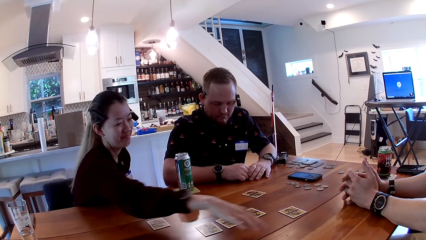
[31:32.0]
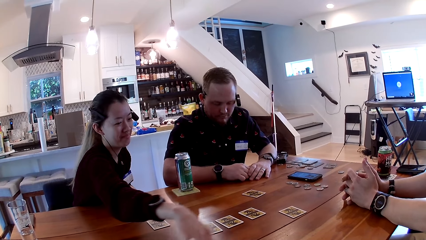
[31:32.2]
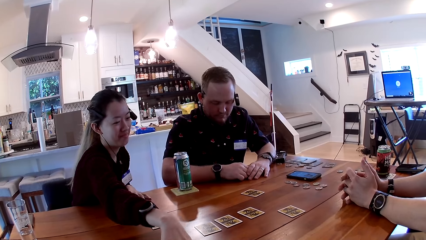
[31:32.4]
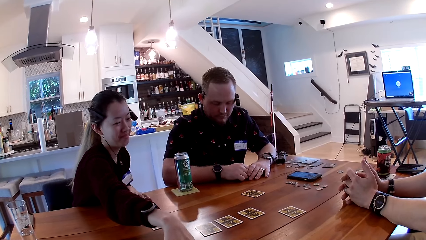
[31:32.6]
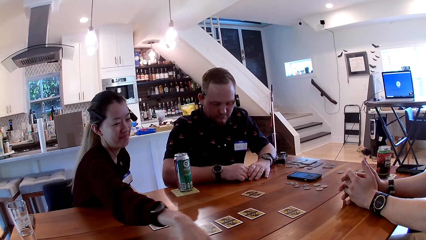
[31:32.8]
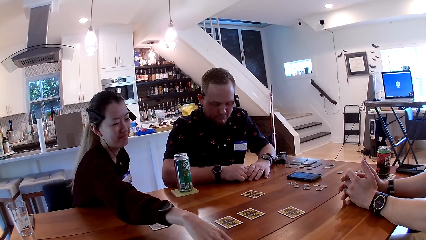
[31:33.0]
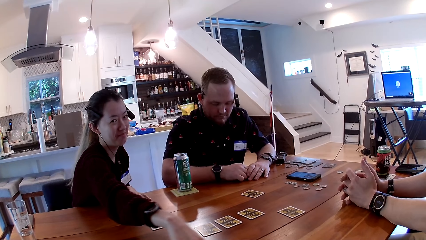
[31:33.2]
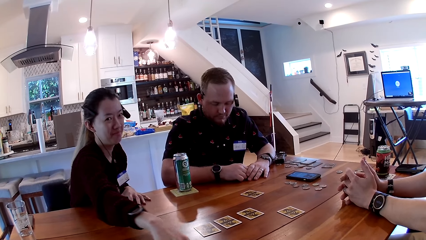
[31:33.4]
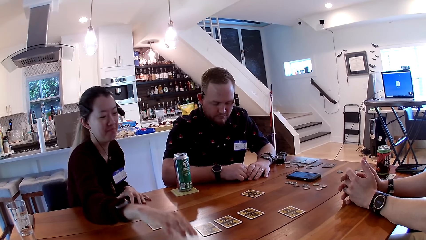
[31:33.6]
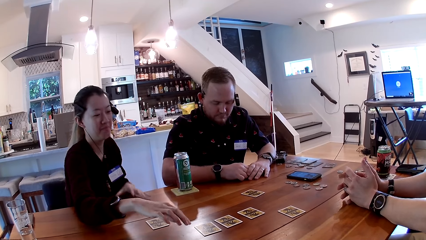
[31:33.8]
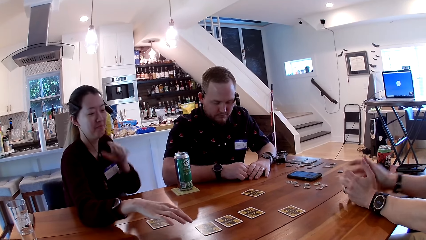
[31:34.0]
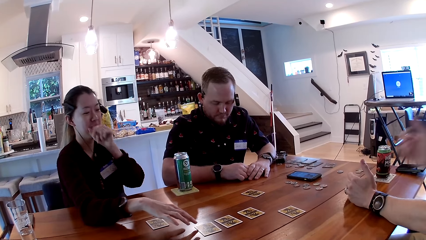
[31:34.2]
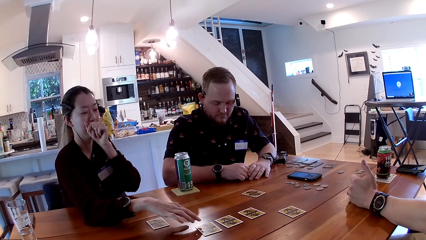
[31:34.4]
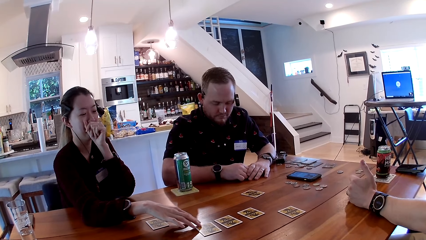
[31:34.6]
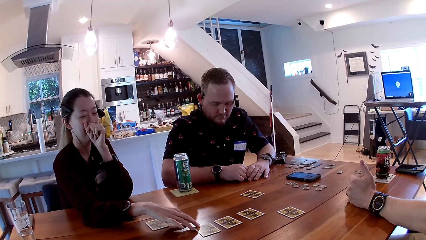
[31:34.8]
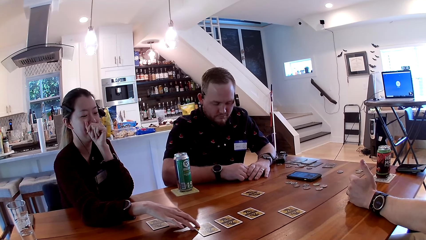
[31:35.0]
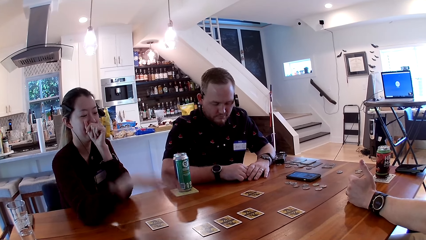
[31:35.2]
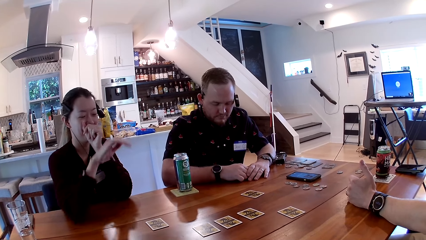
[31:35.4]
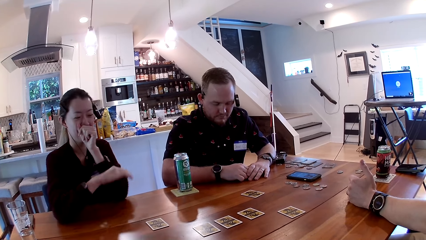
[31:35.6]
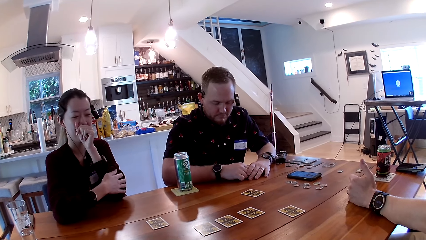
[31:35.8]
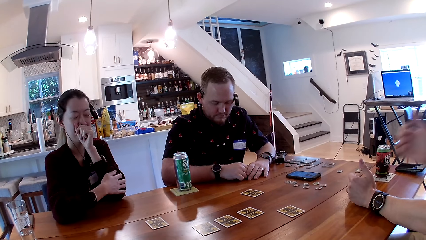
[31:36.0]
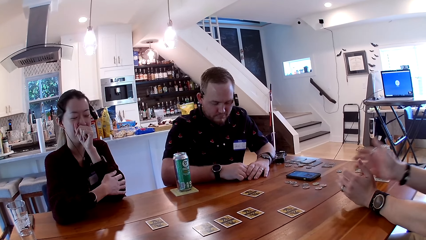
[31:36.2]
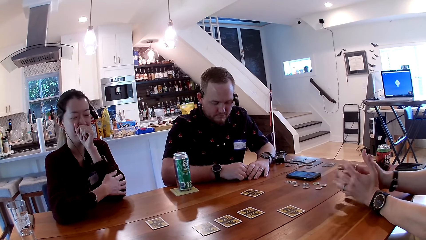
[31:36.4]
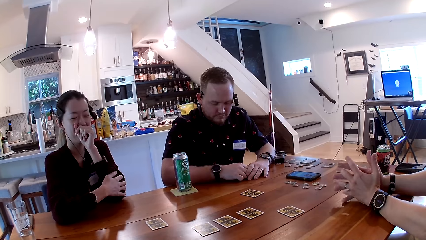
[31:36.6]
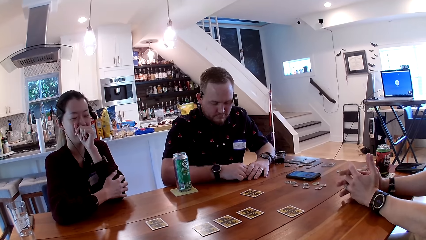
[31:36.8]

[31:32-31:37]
The woman adjusts the card with her right hand to a man.

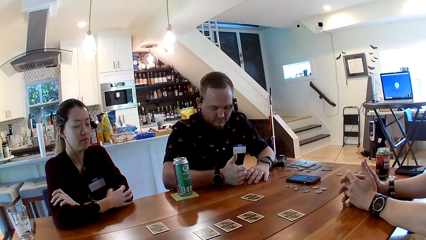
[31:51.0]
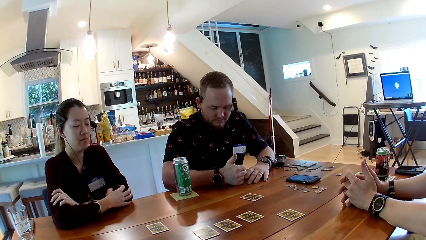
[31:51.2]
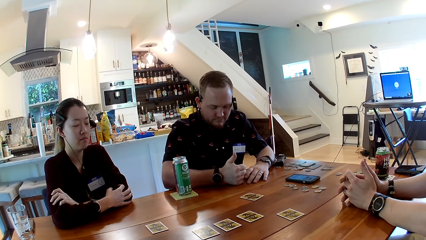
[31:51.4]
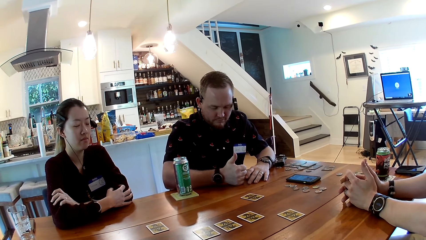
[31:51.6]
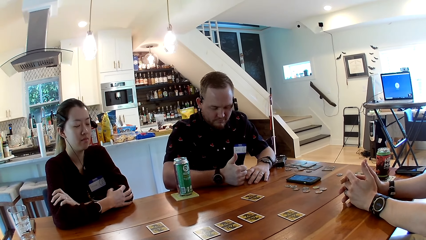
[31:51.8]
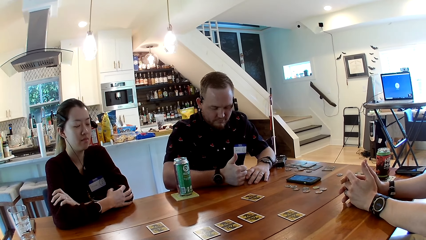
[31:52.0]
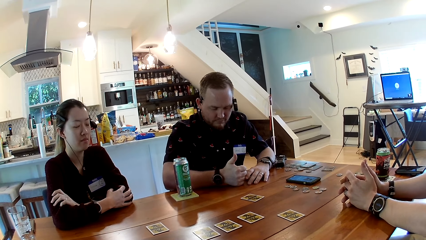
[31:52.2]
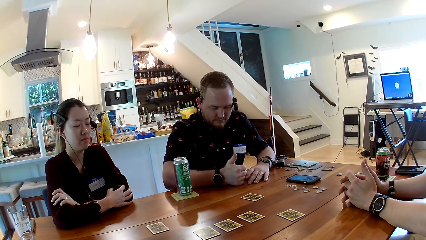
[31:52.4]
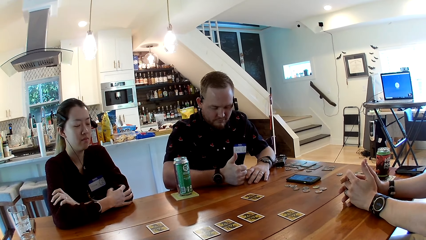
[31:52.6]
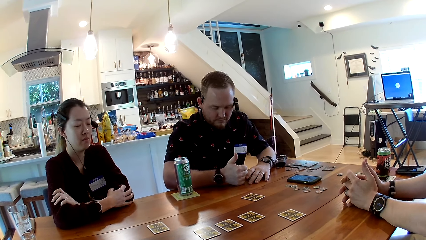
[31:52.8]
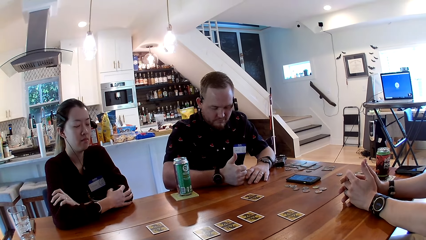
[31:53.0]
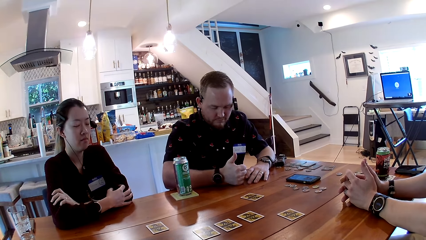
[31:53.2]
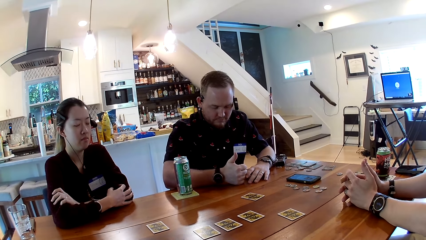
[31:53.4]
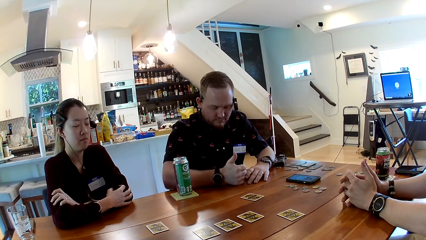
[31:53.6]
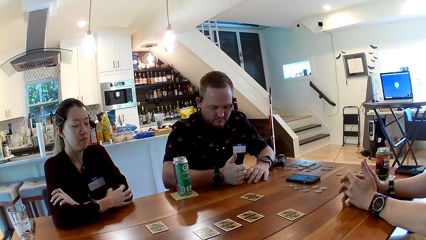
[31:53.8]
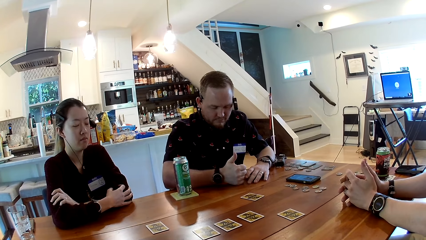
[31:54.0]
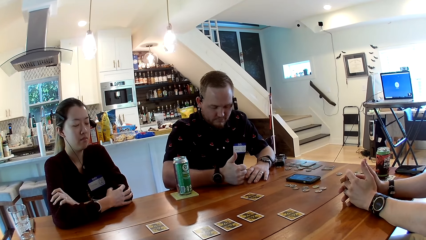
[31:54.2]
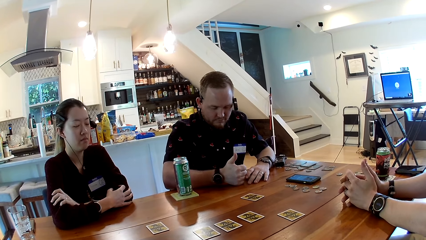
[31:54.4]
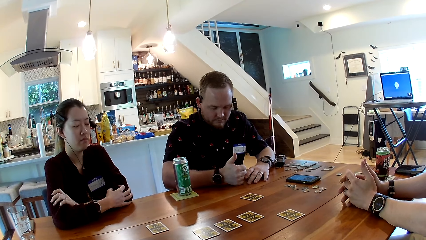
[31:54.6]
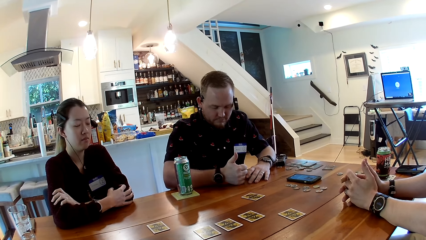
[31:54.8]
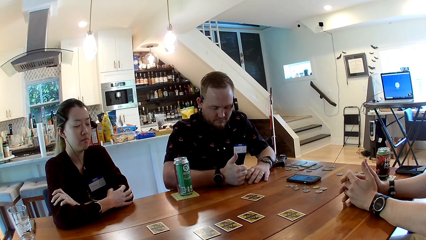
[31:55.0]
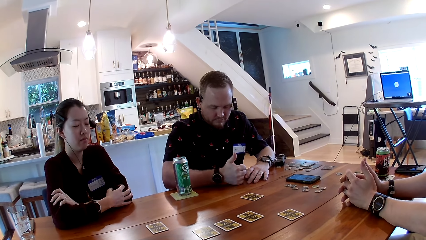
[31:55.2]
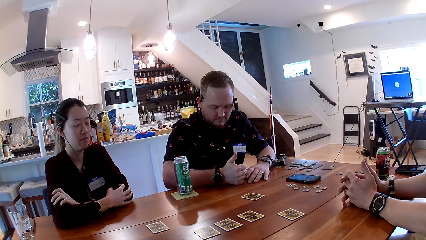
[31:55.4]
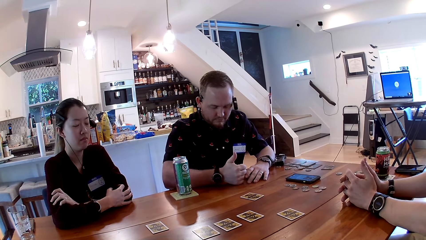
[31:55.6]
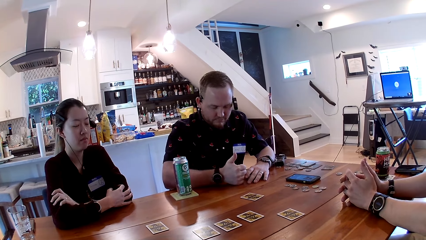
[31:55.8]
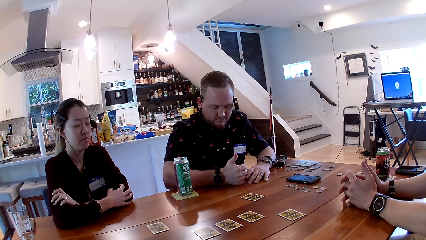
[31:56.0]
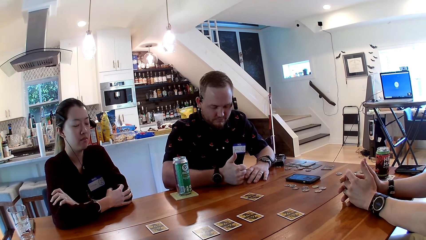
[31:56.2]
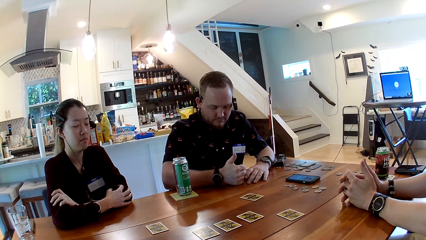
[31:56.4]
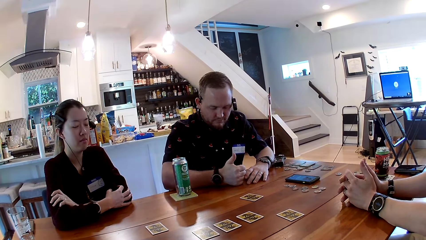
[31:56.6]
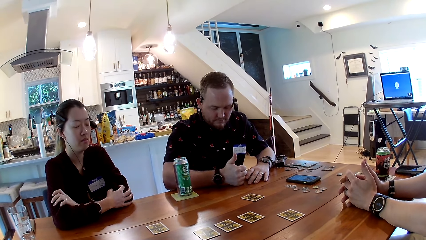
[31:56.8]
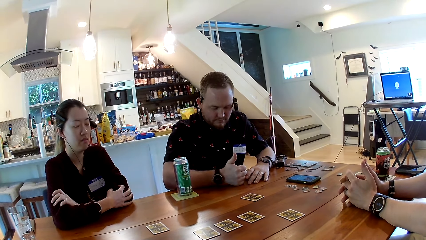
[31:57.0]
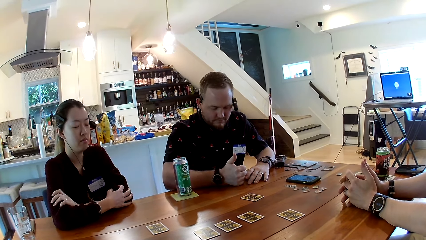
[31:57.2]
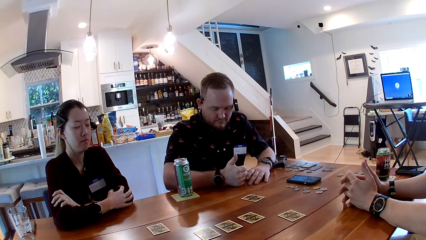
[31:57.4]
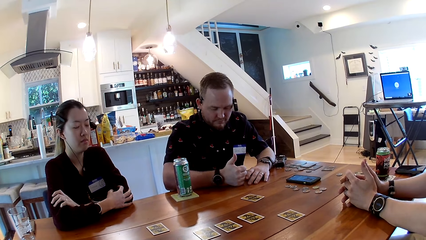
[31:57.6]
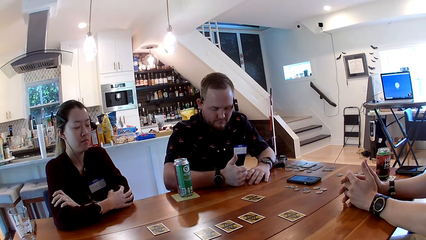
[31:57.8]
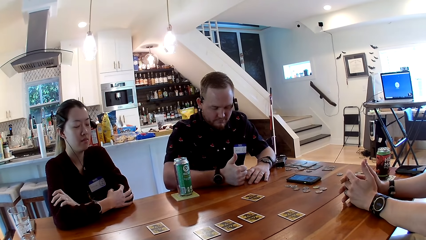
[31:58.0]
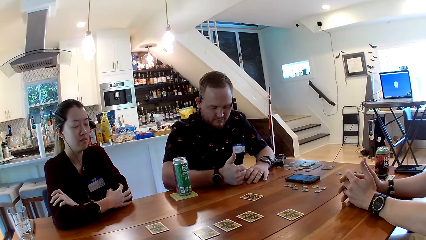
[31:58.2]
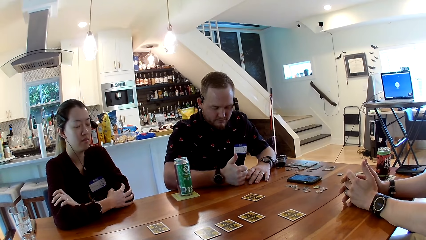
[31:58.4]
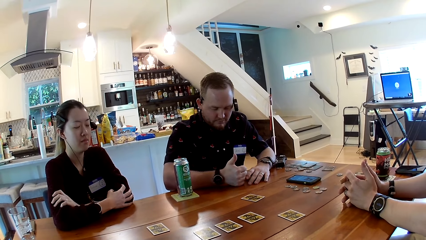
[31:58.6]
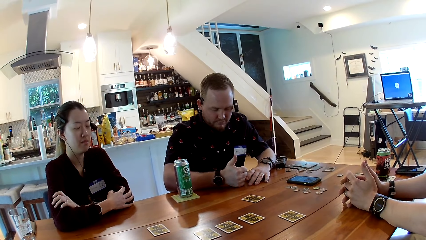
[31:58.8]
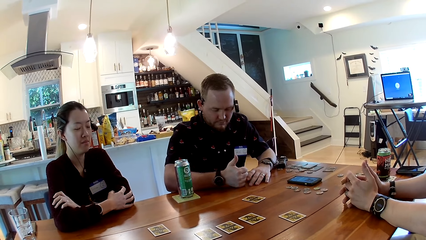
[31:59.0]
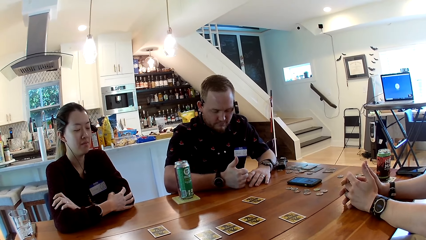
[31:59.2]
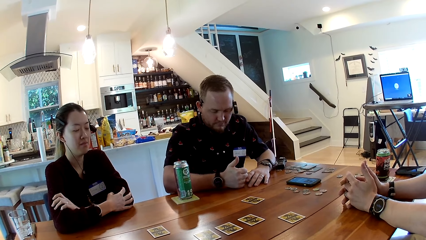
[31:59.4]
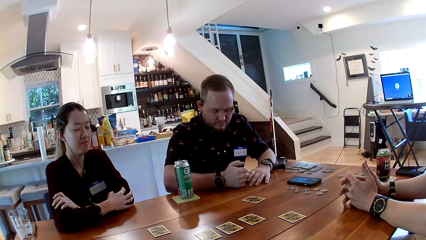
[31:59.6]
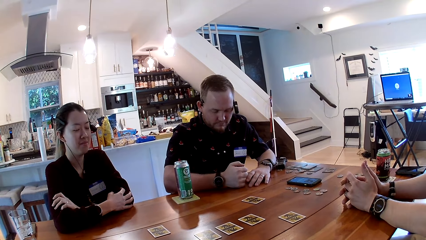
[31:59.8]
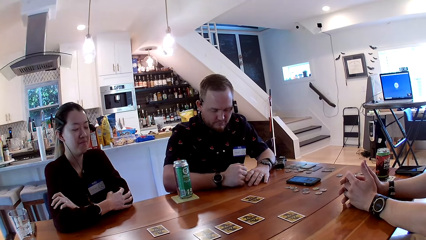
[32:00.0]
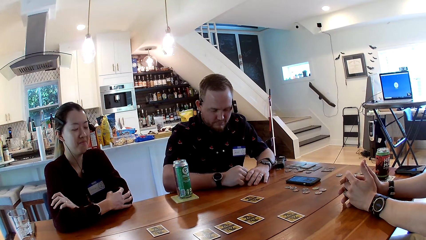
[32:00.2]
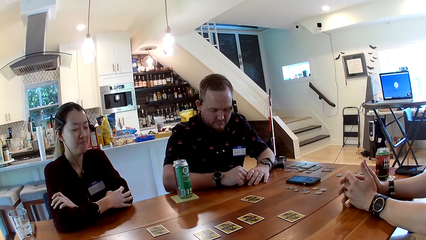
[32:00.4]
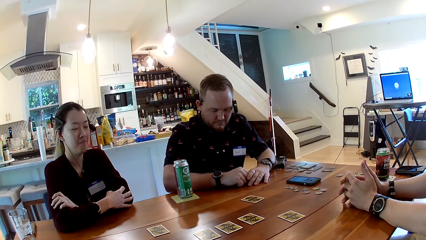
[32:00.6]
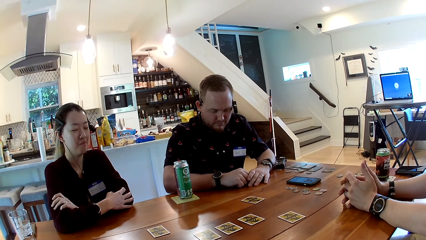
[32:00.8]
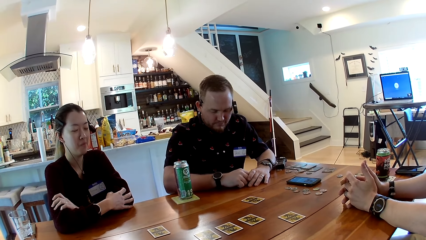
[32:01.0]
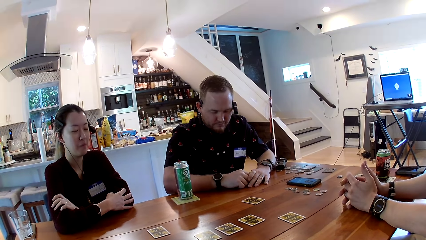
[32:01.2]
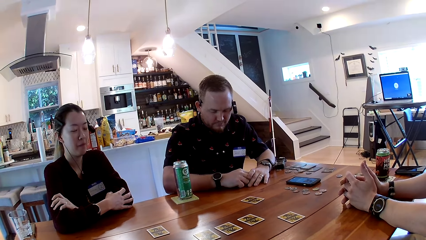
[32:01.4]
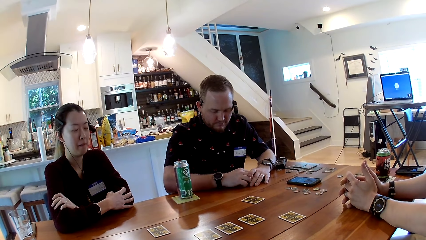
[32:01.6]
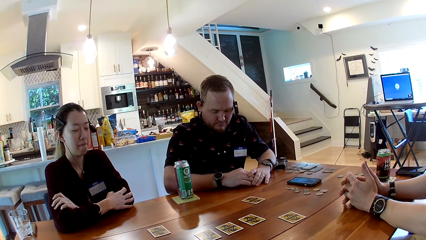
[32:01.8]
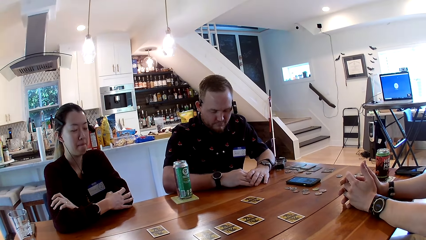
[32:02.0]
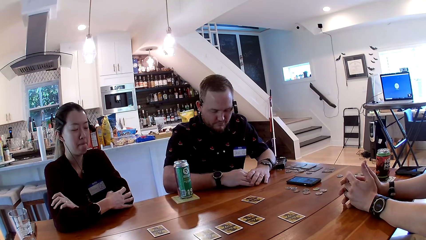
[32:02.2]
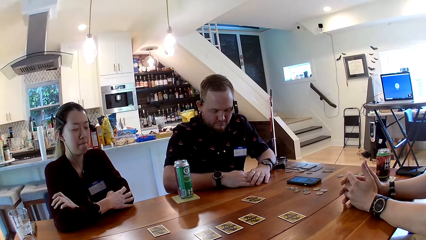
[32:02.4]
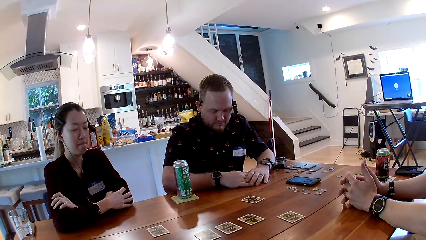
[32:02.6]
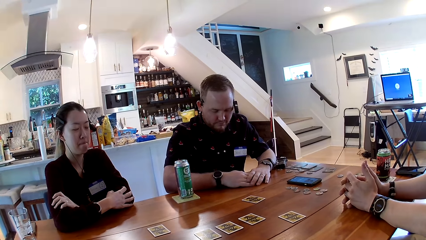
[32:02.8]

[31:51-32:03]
The camera wearer listens to the rules on the card game. The man lowers his right thumb.
